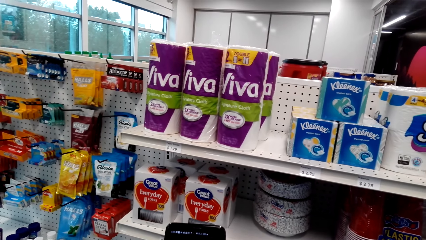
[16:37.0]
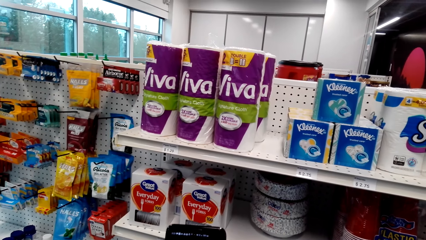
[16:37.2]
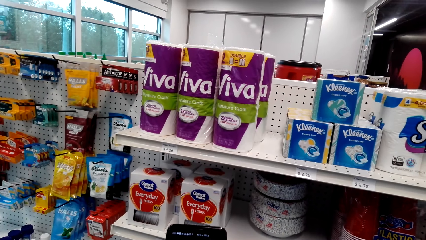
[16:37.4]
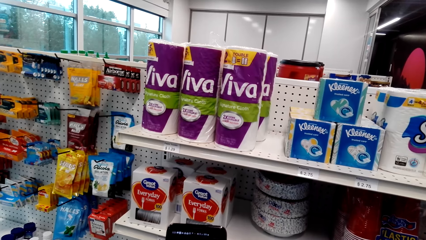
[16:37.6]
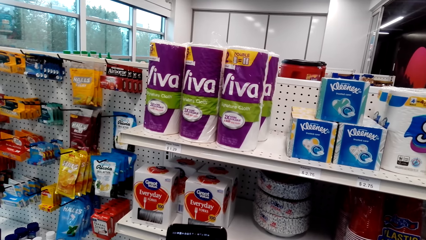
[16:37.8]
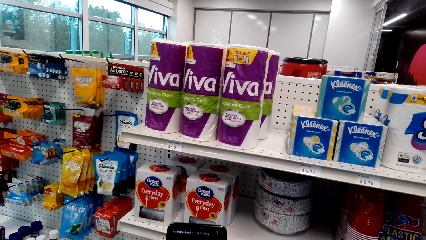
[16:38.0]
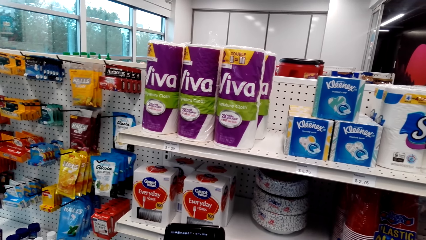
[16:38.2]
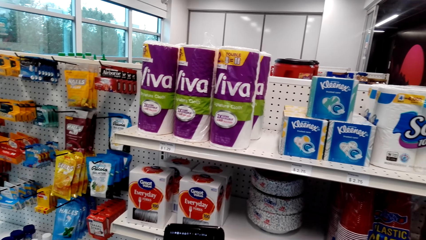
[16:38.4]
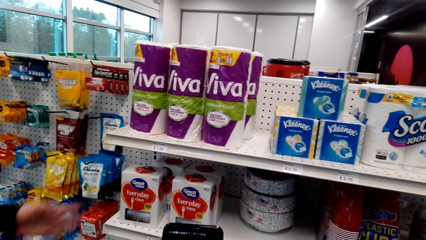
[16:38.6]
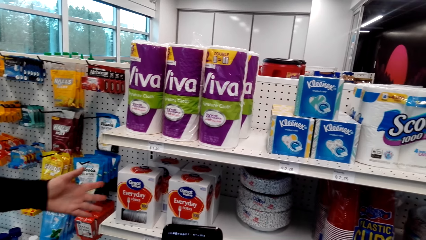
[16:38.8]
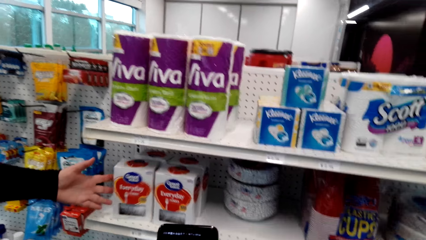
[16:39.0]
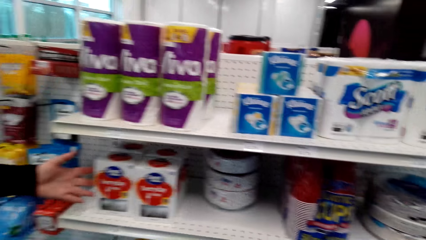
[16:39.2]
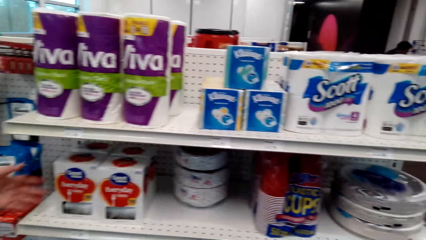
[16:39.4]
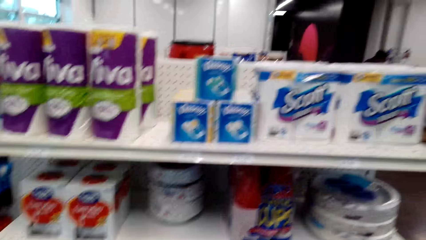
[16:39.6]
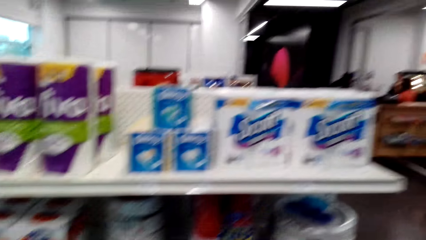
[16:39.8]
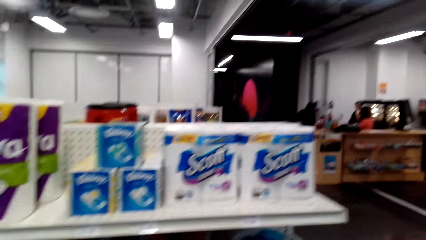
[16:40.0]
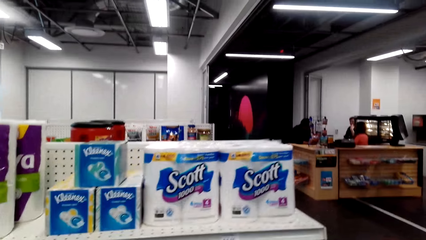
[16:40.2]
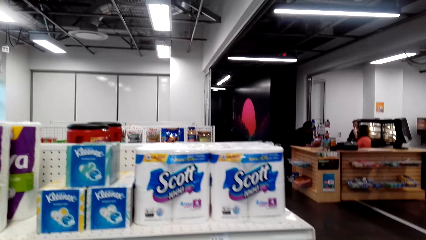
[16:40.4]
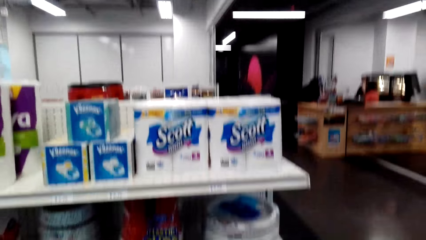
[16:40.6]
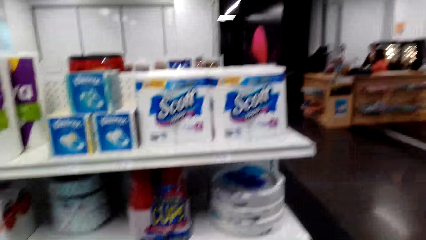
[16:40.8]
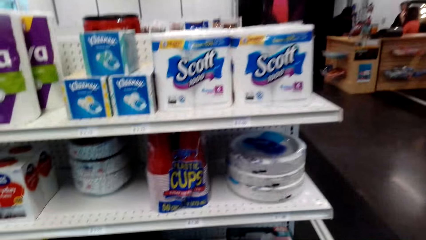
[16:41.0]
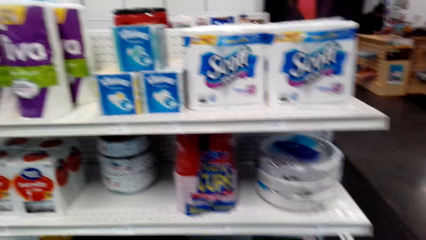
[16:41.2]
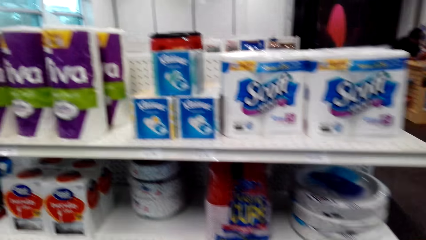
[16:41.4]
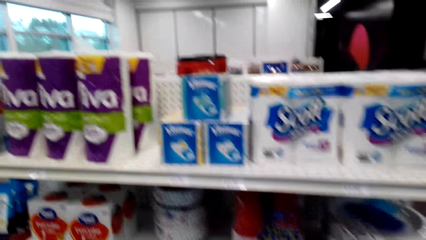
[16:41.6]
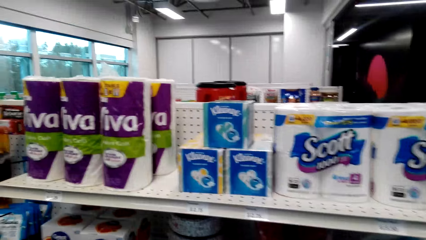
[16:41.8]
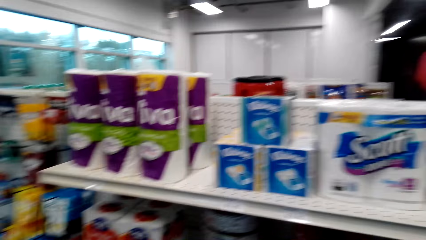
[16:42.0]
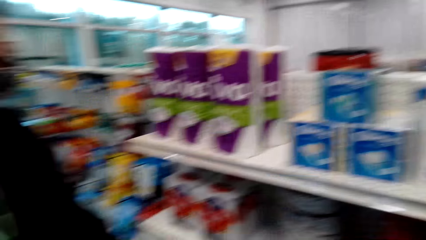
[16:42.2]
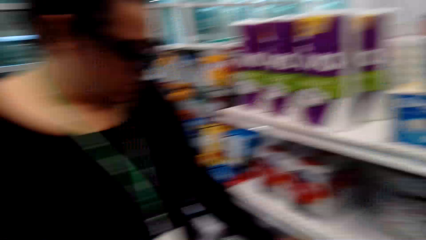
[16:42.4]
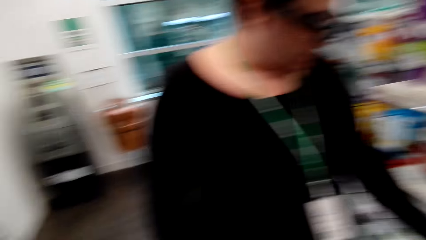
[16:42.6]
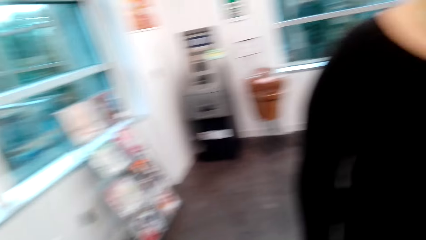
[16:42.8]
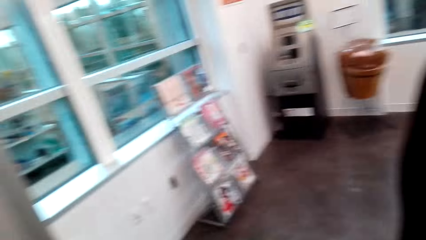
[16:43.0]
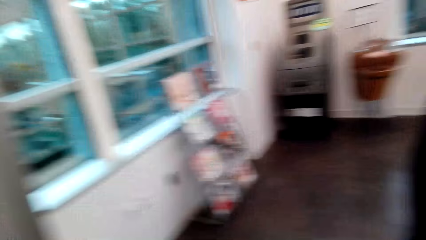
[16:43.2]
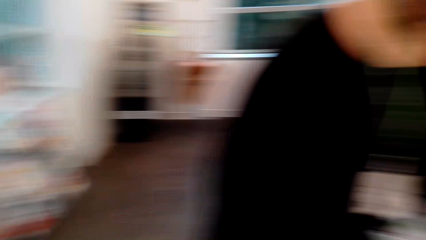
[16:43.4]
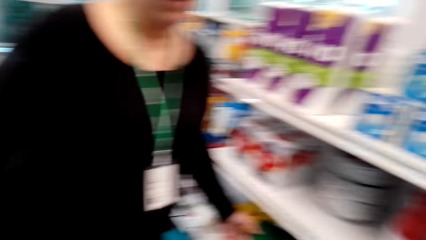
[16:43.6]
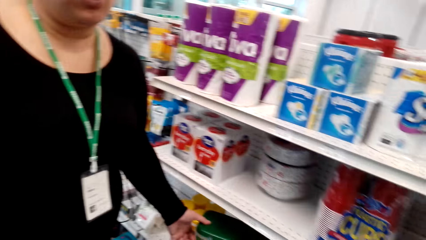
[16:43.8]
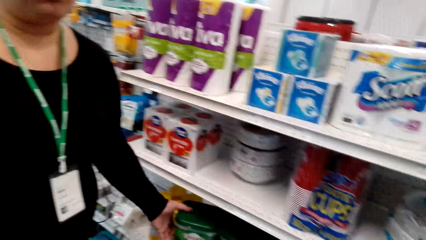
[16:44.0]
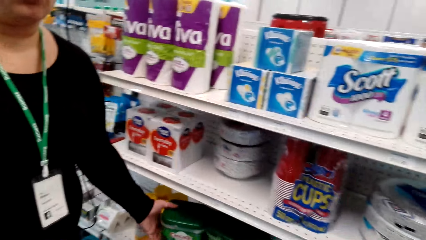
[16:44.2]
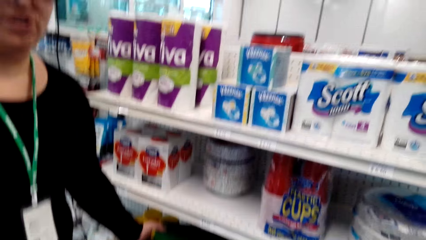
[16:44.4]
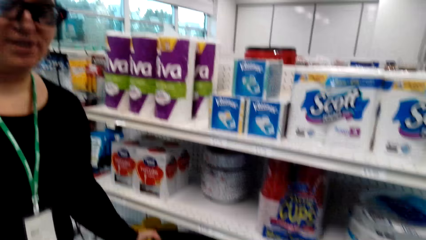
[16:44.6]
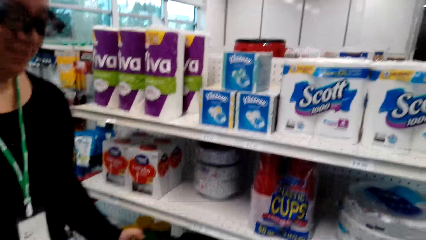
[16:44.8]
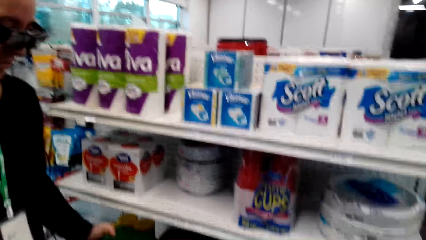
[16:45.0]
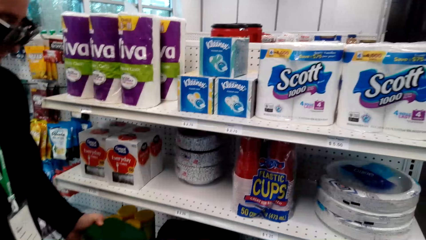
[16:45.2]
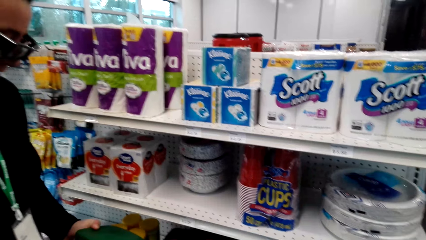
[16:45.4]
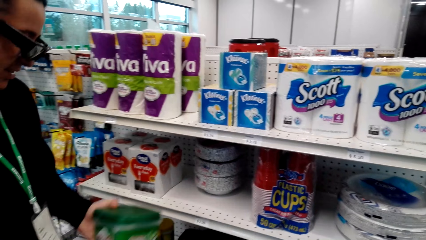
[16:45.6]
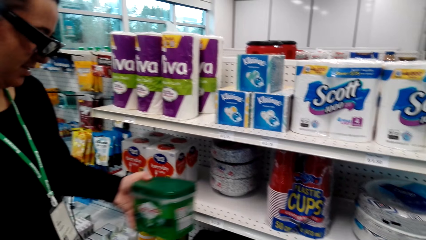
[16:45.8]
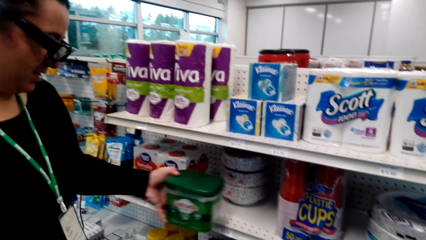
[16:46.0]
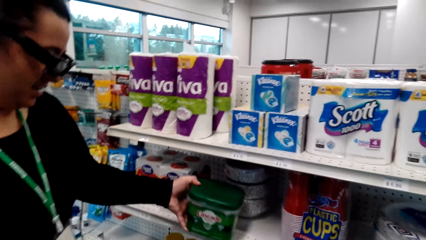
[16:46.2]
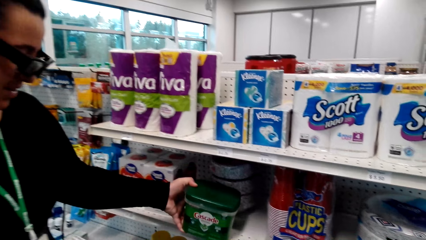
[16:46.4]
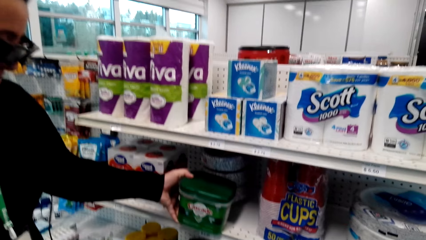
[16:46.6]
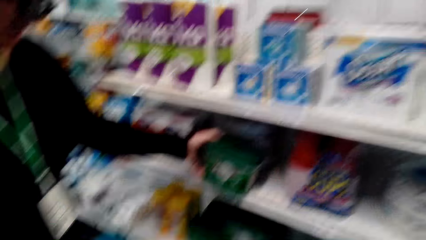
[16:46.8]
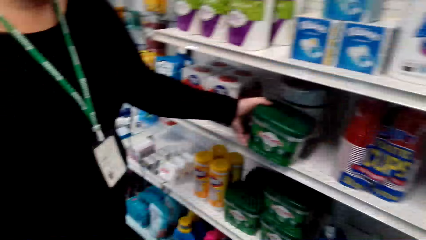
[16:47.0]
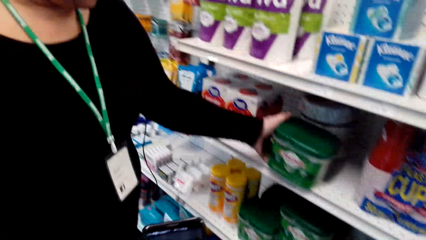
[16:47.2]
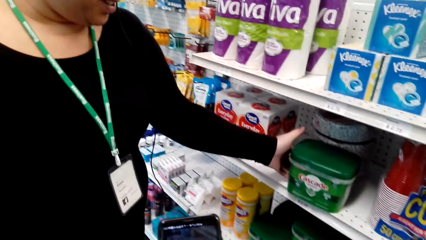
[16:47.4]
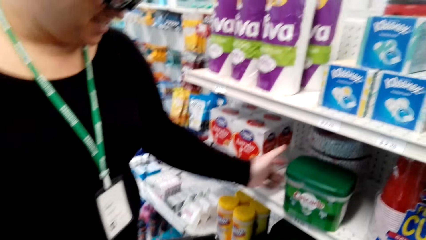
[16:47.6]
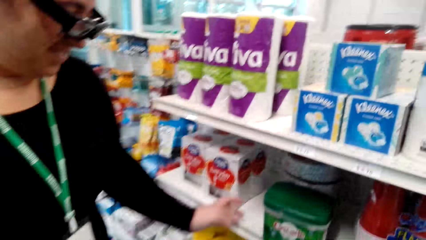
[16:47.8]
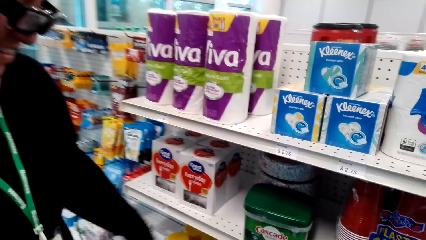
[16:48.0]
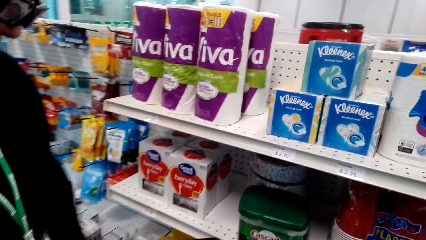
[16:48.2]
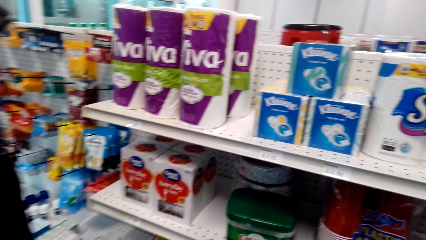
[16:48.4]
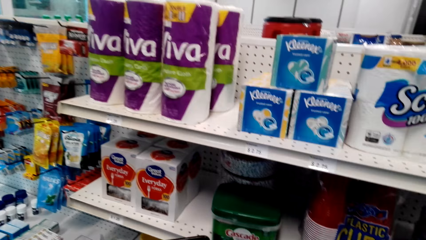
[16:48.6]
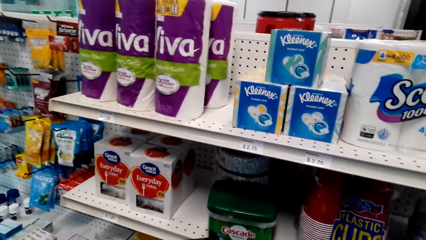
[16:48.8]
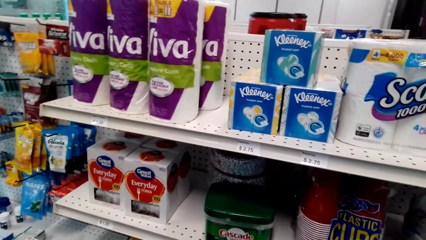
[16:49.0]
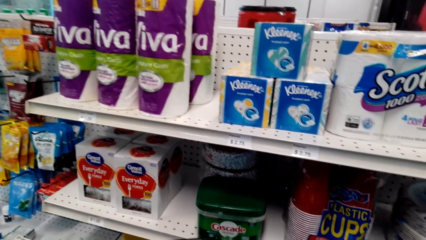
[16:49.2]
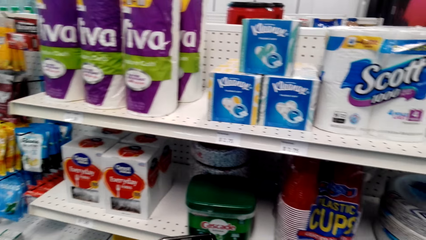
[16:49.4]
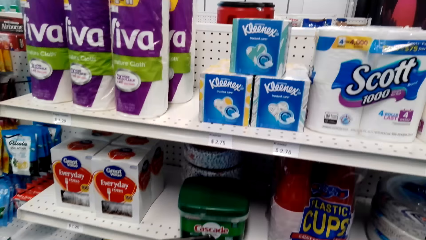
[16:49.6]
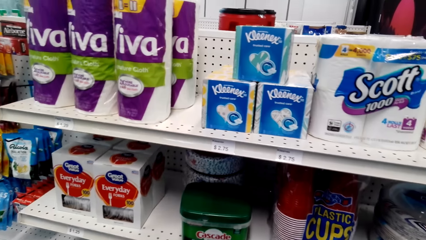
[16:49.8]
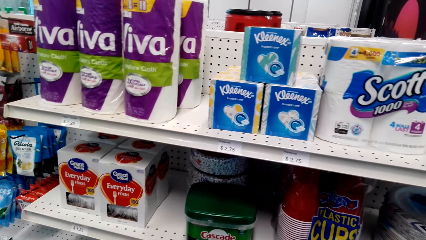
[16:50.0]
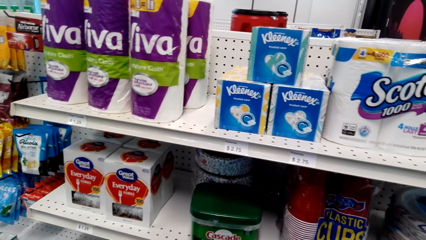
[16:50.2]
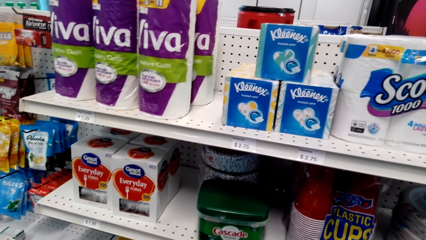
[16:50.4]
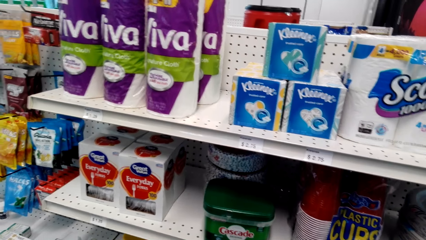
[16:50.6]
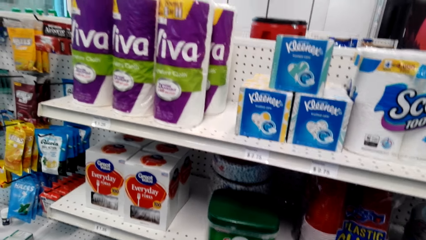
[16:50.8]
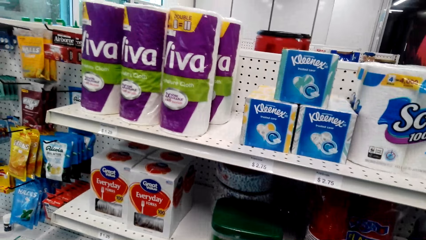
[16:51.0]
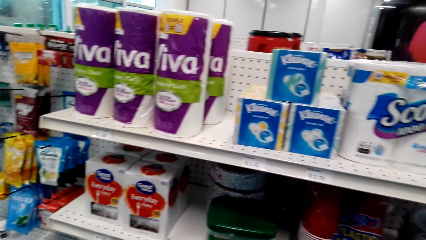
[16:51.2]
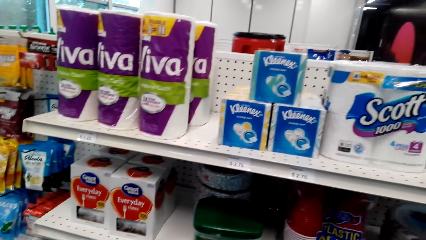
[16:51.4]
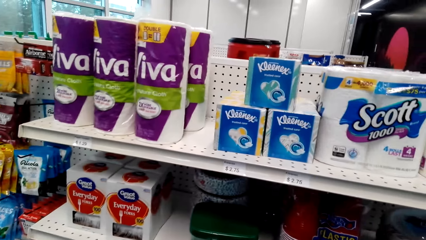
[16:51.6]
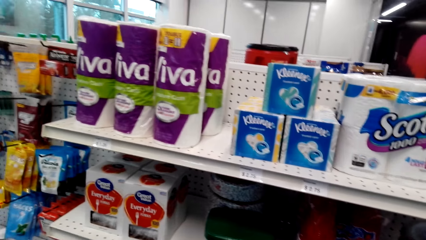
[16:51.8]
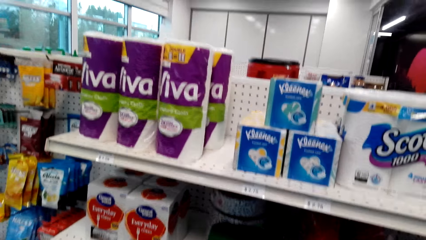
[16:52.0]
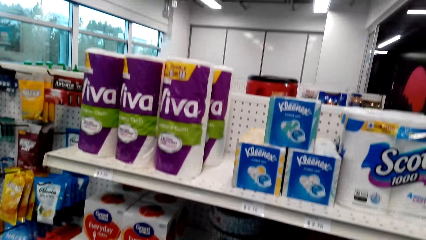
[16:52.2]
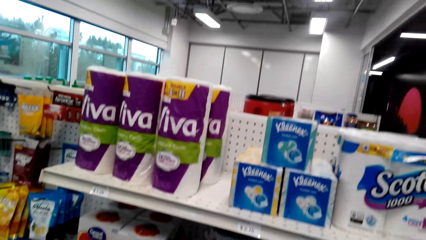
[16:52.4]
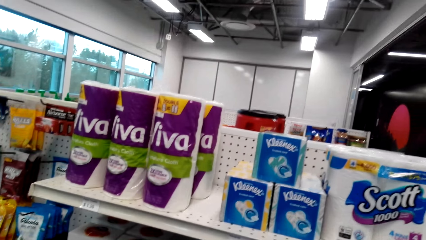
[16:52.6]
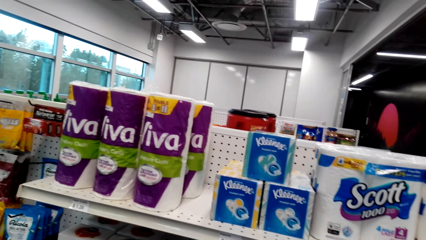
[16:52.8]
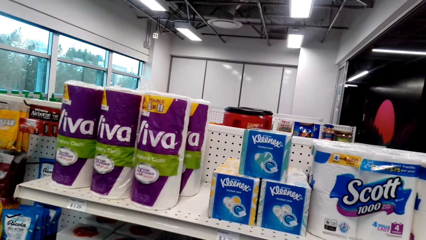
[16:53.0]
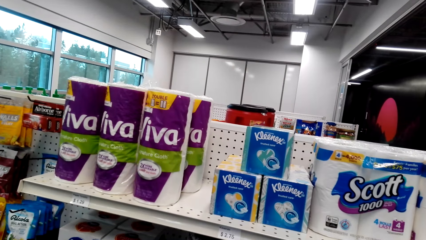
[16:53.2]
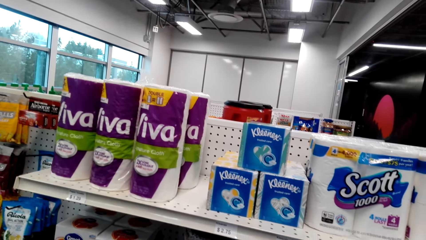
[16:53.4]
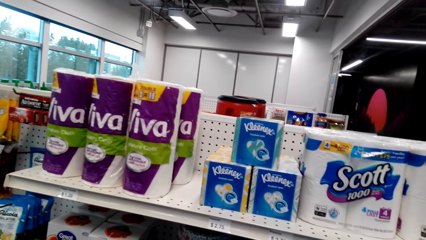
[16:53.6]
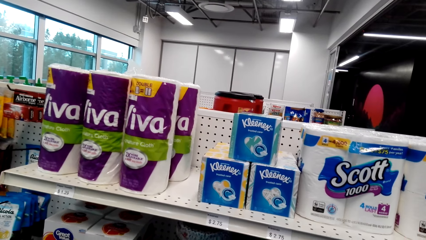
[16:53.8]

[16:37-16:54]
A woman pushes the packet of forks. The camera wearer looks around and converses with the woman. The woman converses with the camera wearer. The camera wearer responds to the woman. The woman moves the container. The camera wearer stares around.
